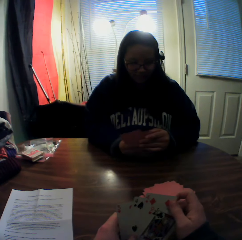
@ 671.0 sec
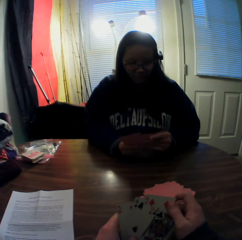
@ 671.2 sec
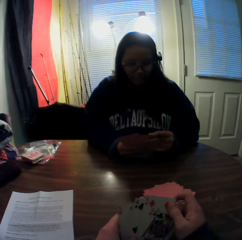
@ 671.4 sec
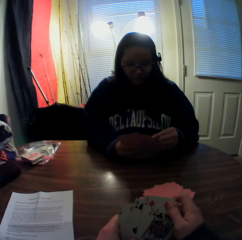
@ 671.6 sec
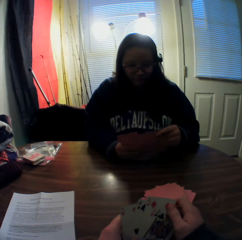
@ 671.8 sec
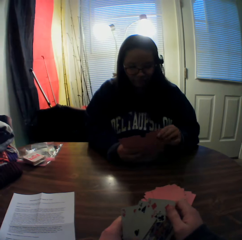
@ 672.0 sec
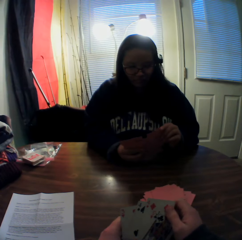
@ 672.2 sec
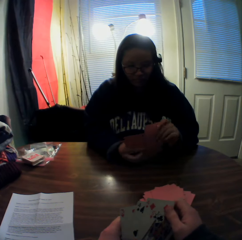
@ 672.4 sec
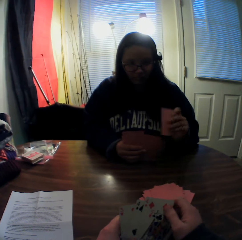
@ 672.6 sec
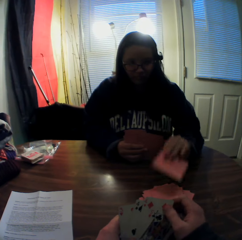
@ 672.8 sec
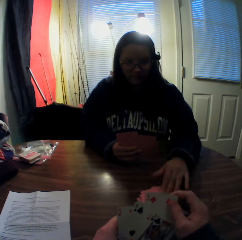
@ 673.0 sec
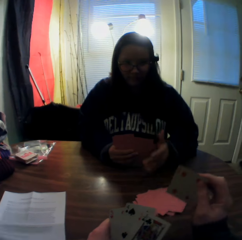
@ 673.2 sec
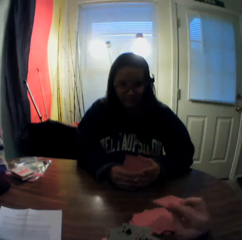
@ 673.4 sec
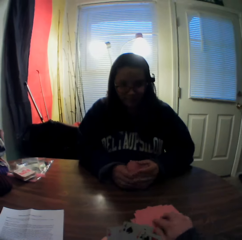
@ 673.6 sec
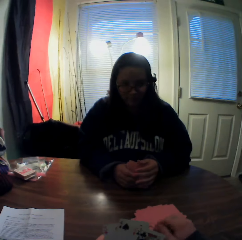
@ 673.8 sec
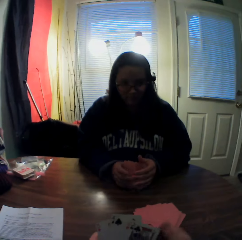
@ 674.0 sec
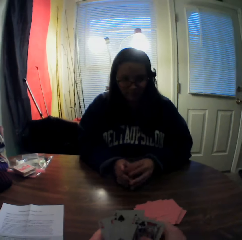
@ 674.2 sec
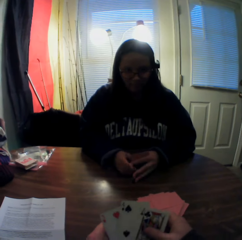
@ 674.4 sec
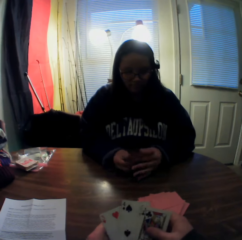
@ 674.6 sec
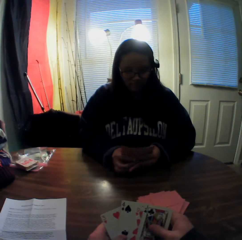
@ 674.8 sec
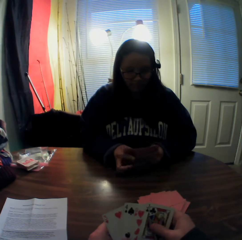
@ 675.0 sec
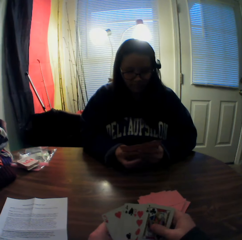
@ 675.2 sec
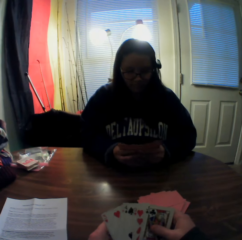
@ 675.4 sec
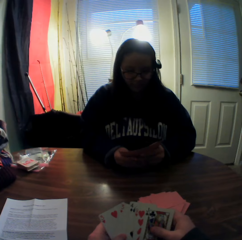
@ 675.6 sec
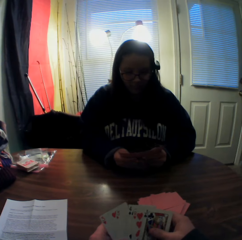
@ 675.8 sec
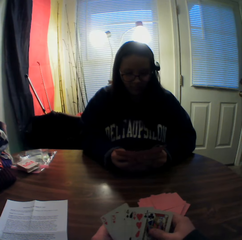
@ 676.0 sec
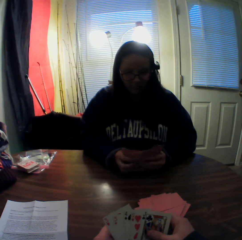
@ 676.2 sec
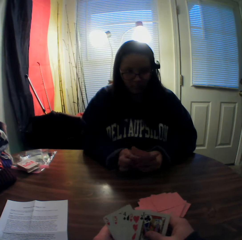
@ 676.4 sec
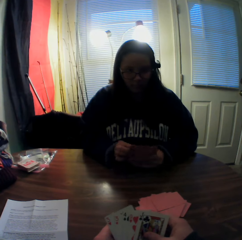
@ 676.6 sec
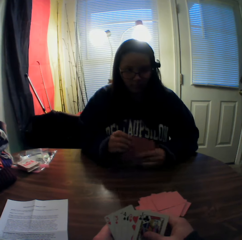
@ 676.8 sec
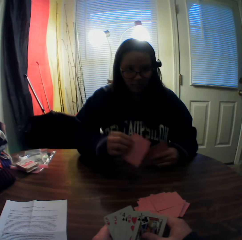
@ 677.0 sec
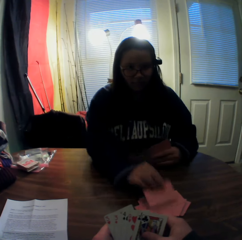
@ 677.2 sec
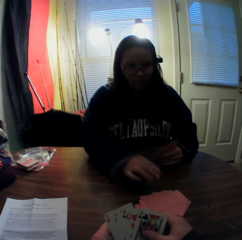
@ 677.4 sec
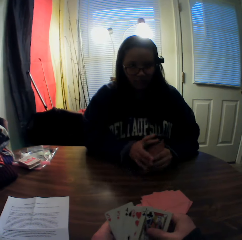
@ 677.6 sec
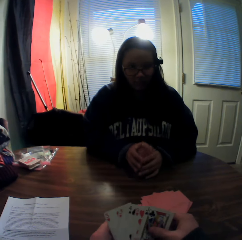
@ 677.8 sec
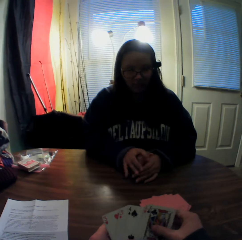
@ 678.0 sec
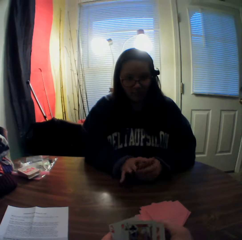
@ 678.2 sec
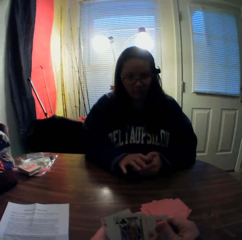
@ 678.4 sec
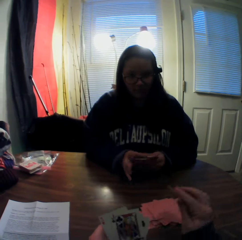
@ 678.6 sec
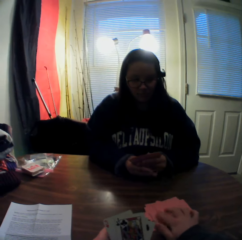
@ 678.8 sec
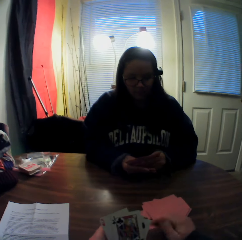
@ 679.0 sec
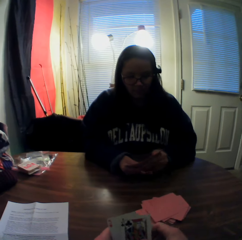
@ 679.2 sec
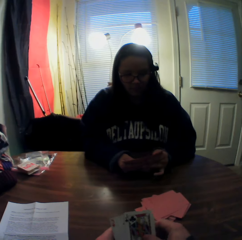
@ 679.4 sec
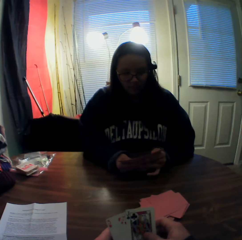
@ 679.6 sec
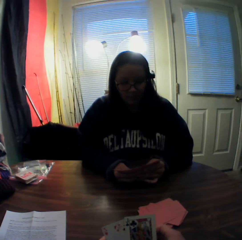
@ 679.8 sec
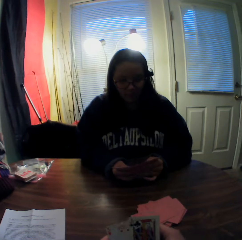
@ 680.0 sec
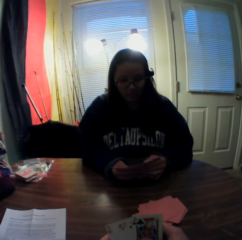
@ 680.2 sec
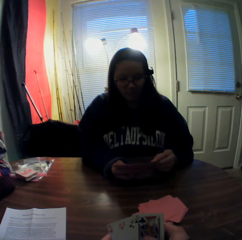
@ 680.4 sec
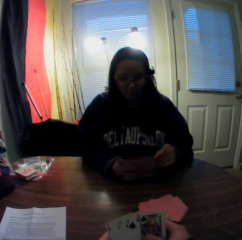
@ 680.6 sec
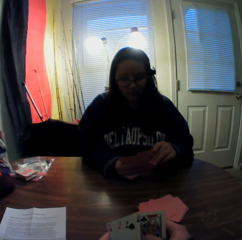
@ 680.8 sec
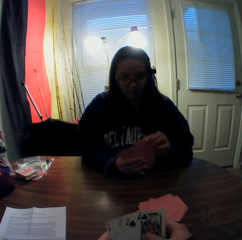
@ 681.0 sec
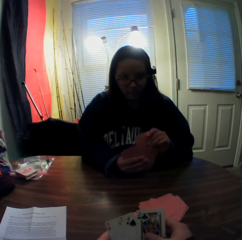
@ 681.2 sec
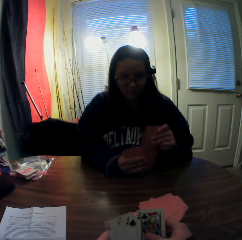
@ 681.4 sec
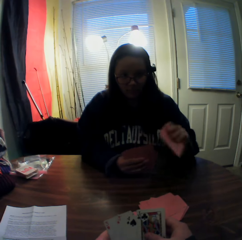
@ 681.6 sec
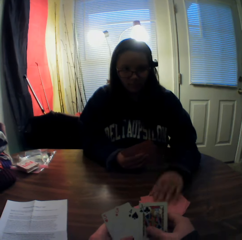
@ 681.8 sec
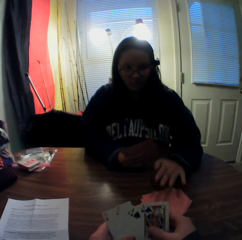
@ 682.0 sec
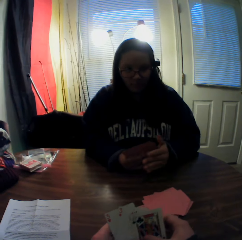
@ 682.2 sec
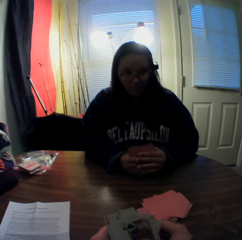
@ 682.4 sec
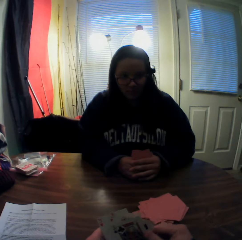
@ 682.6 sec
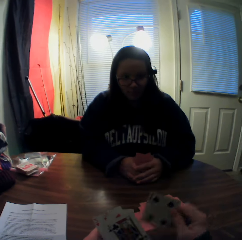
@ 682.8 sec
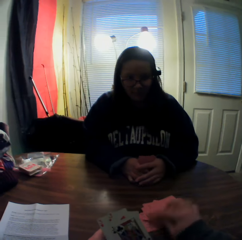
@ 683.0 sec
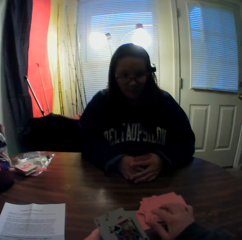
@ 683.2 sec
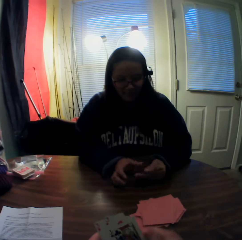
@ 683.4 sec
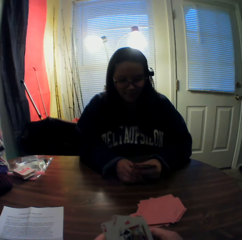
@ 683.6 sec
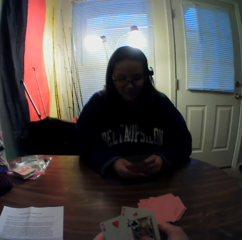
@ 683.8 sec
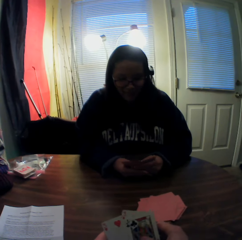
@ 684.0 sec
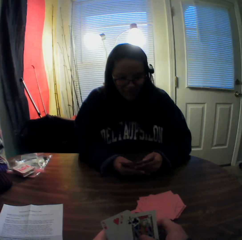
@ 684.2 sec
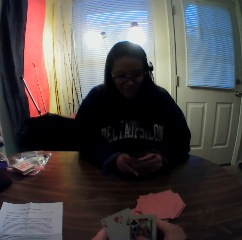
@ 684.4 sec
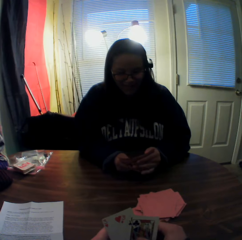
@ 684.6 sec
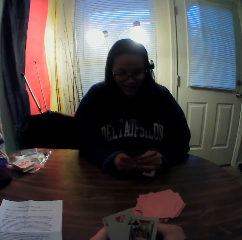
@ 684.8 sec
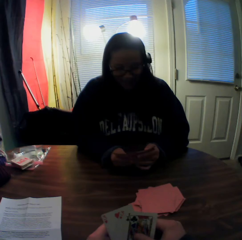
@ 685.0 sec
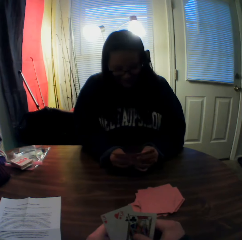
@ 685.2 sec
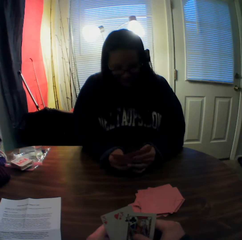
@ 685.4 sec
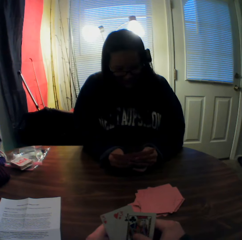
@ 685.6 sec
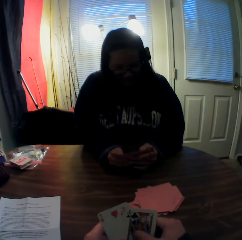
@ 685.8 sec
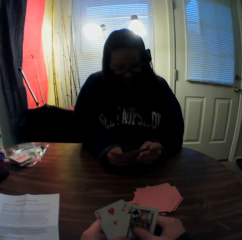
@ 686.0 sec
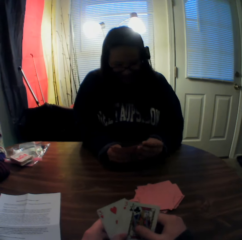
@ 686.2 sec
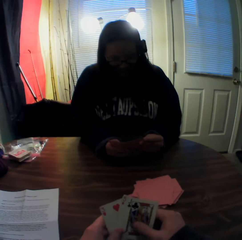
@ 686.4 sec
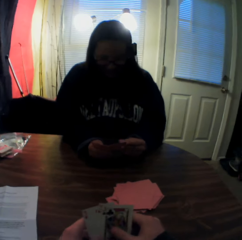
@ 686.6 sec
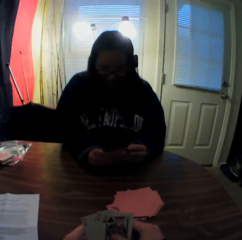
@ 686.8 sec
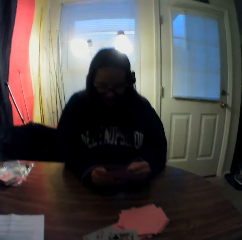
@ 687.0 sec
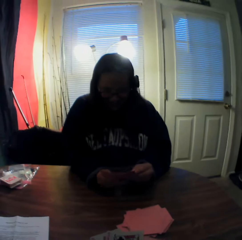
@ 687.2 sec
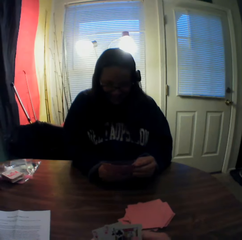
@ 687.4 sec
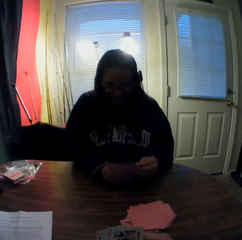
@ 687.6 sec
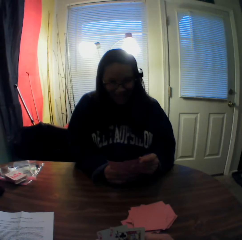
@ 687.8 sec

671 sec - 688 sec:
A woman inspects the cards in her hands. She picks a card from the stack of cards in her hands with her left hand and places the card onto the stack of cards on the table. The camera wearer picks a card from the stack of cards in his hands with his right hand and places the card onto the stack of cards on the table. The woman flips through the stack of cards in her hands. The camera wearer stares at the woman. He flips through the stack of cards in his hands. The woman picks a card from the stack of cards in her hands with her right hand and places the card onto the stack of cards on the table. The camera wearer picks a card from the stack of cards in his hands with his right hand, places the card onto the stack of cards on the table, and flips through the stack of cards in his hands. The woman picks a card from the stack of cards in her hands with her left hand and places the card onto the stack of cards on the table. The camera wearer stares at the woman. He picks a card from the stack of cards in his hands with his right hand and places the card onto the stack of cards on the table. The woman flips through the stack of cards in her hands. The camera wearer flips through the stack of cards in his hands. He stares at the woman.

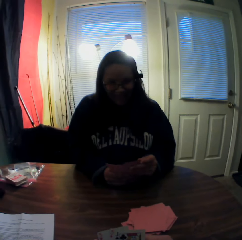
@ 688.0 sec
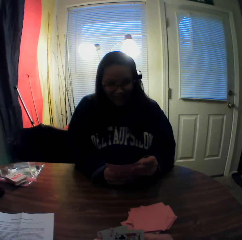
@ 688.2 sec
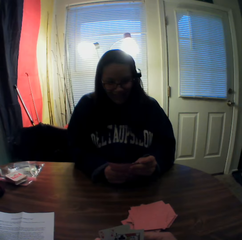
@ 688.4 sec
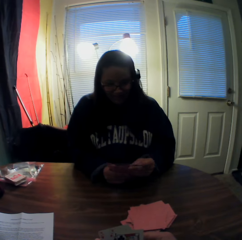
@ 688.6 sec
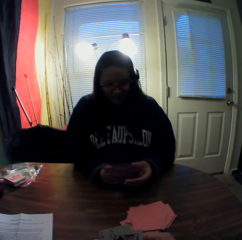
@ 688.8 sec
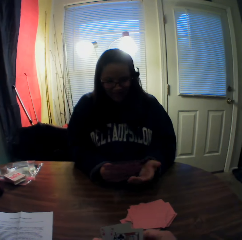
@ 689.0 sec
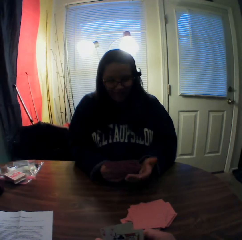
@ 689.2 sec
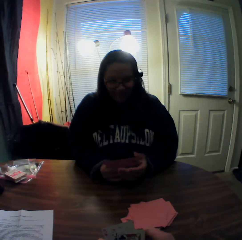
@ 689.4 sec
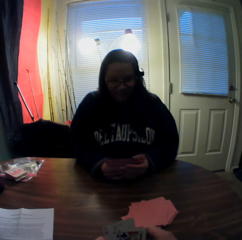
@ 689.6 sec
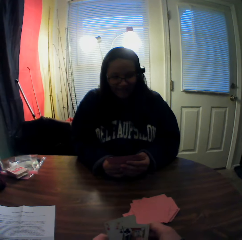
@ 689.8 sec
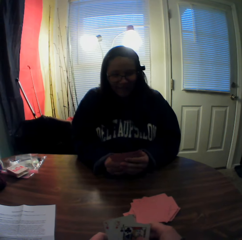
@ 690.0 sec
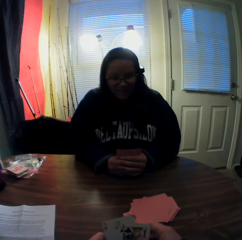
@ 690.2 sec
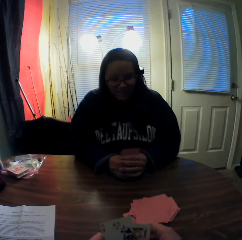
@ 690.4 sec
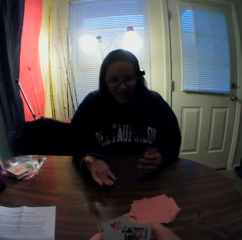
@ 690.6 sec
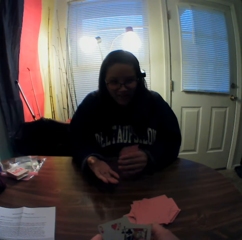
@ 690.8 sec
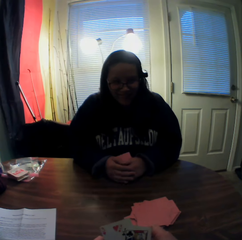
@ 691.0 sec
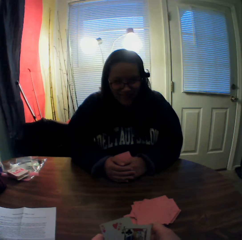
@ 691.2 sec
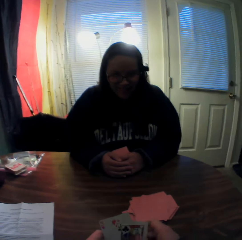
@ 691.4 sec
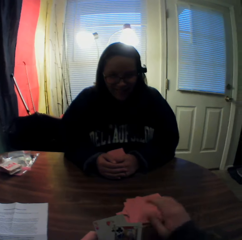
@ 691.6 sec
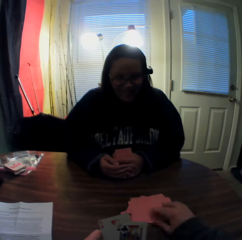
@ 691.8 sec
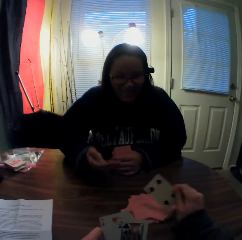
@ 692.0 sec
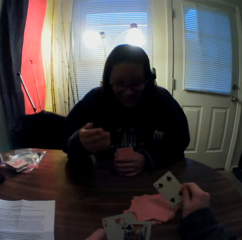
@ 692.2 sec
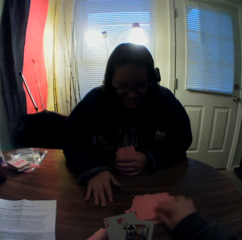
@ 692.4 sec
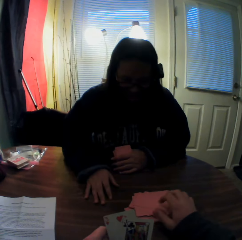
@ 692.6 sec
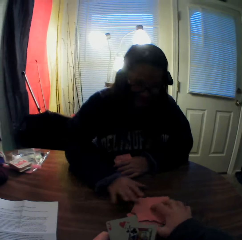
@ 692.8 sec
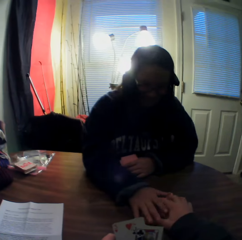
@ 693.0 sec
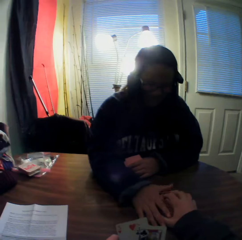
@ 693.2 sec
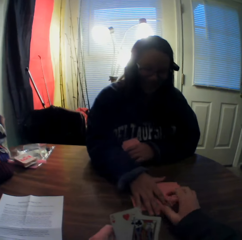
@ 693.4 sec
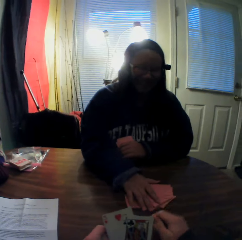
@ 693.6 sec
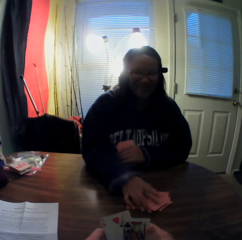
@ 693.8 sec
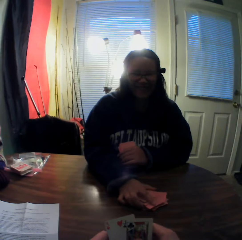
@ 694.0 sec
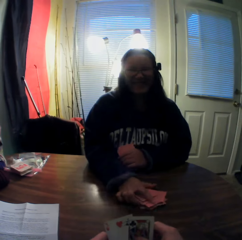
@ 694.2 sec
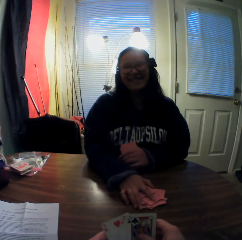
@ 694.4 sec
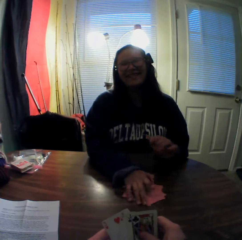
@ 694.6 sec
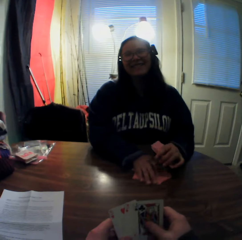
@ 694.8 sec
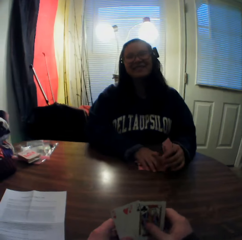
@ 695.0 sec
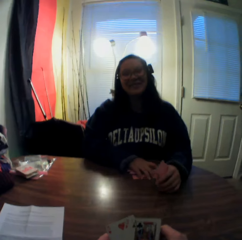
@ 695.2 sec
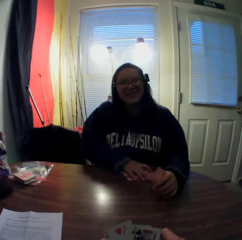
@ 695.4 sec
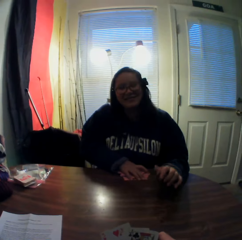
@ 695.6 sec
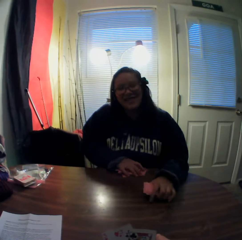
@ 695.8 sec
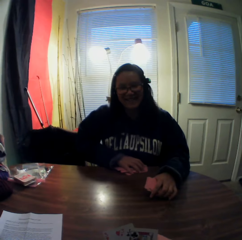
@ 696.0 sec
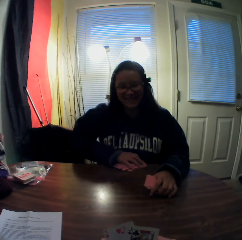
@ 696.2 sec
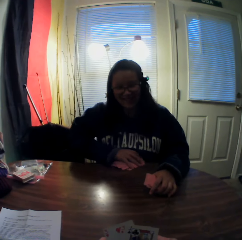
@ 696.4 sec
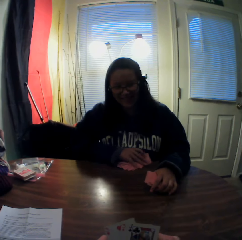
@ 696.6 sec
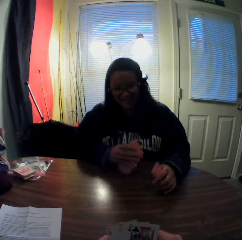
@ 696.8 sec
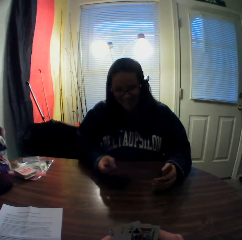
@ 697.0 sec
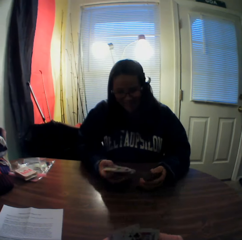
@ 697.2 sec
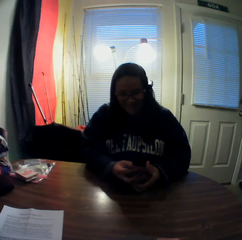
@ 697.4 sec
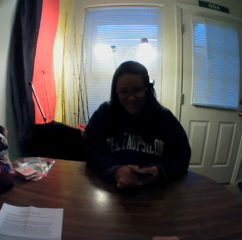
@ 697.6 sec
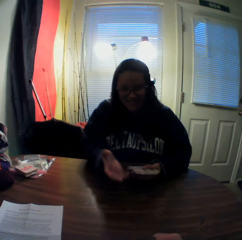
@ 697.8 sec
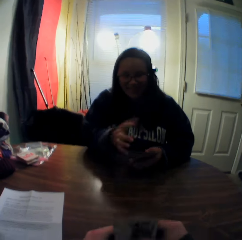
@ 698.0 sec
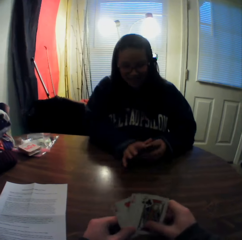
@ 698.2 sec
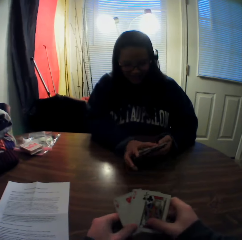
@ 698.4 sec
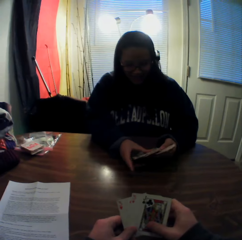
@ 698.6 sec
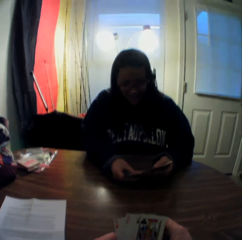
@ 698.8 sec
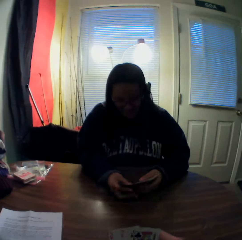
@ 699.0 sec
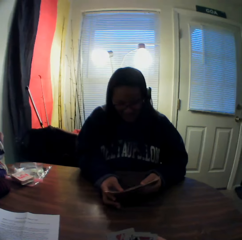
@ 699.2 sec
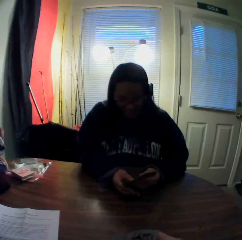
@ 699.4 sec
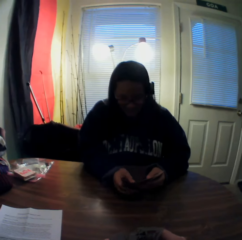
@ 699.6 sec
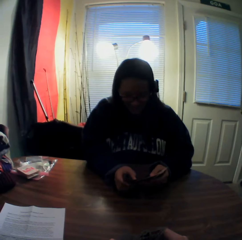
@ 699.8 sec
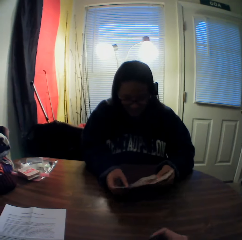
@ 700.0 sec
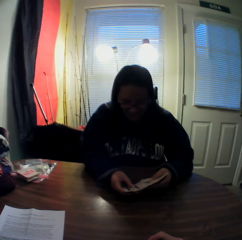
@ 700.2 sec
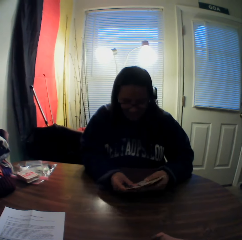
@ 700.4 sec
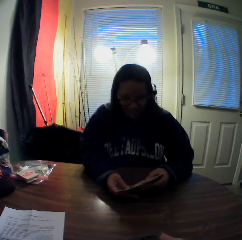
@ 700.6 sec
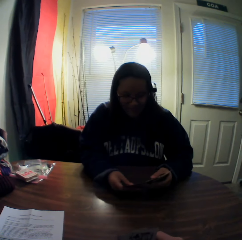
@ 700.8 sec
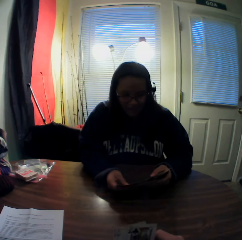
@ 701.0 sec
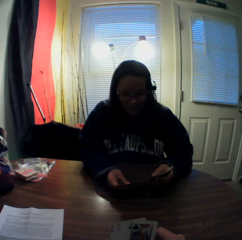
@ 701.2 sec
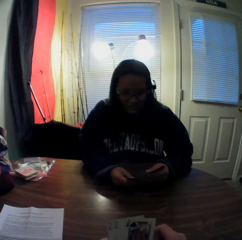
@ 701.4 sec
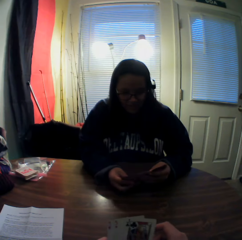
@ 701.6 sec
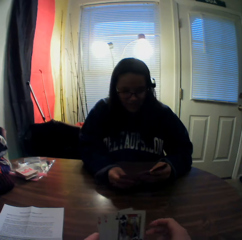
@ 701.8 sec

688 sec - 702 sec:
A woman gathers the stack of cards in her hands. The camera wearer picks a card from the stack of cards on the table with his right hand. He inspects the cards on the table. He places the card onto the stack of cards on the table. The woman picks up the stack of cards from the table with her right hand, adds the stack of cards to the cards in her left hand, and flips through the stack of cards in her hands. The camera wearer stares at the woman. The woman inspects the cards in her hands.
